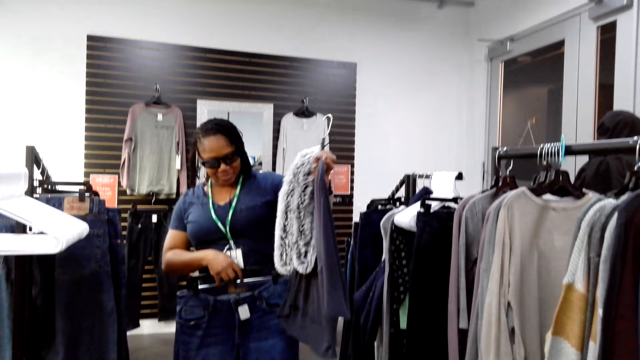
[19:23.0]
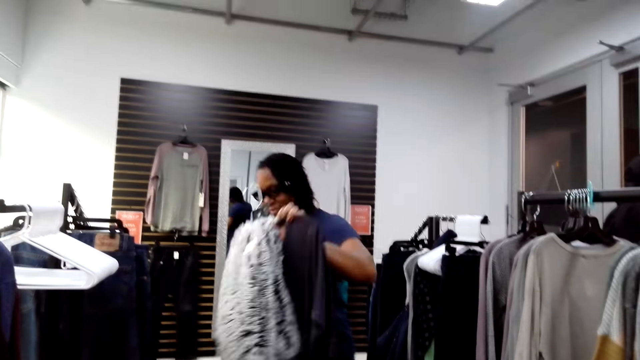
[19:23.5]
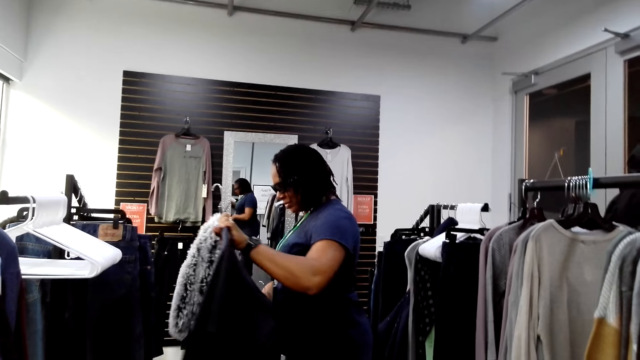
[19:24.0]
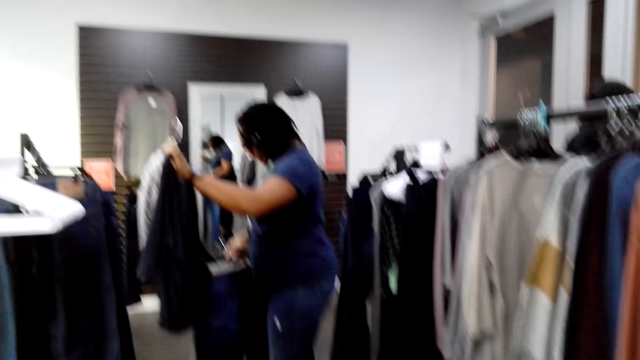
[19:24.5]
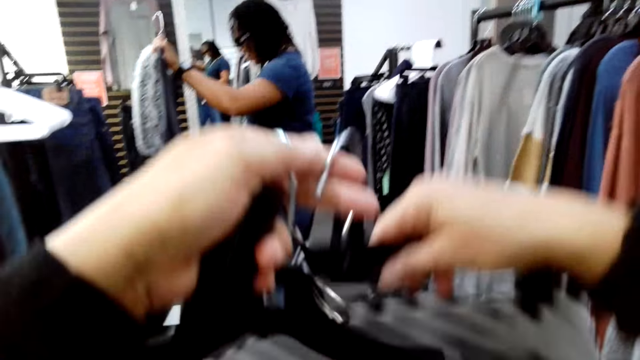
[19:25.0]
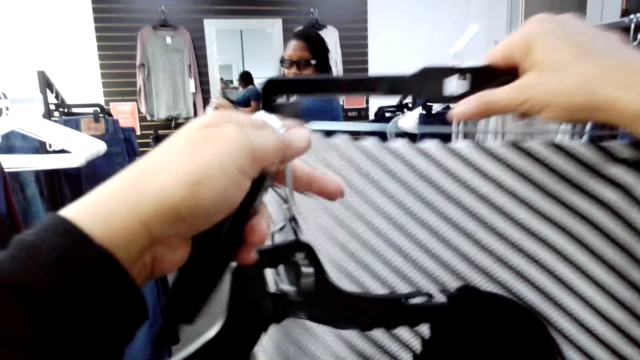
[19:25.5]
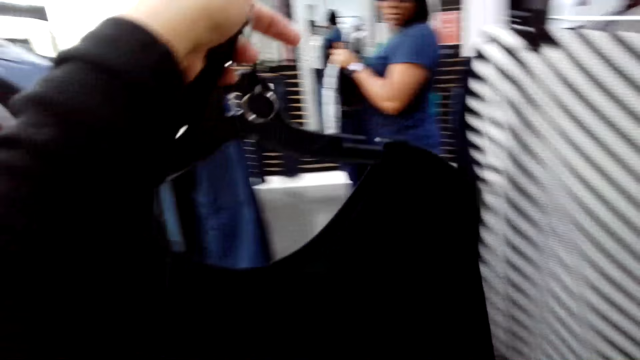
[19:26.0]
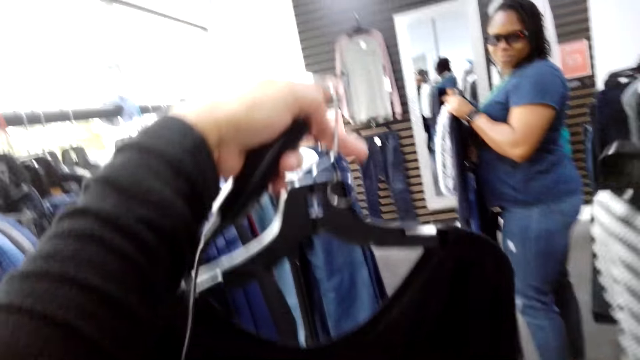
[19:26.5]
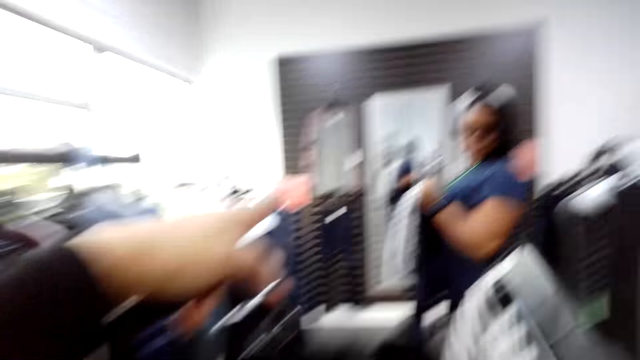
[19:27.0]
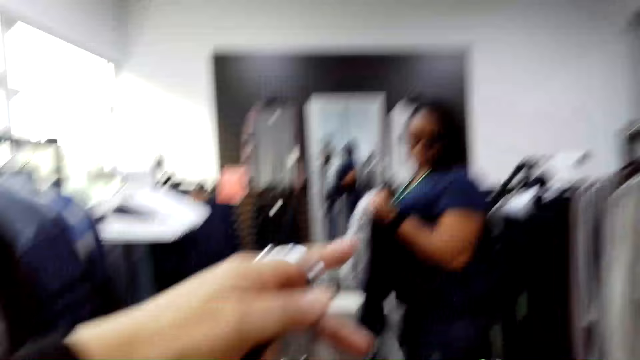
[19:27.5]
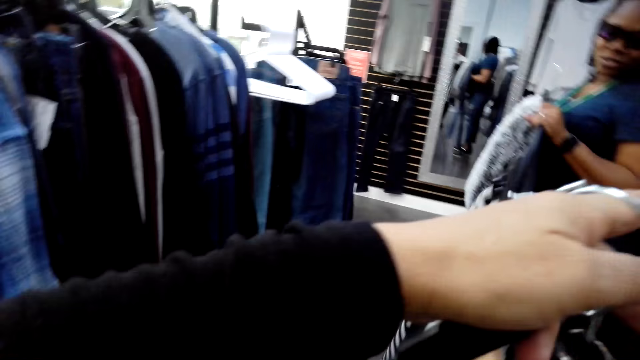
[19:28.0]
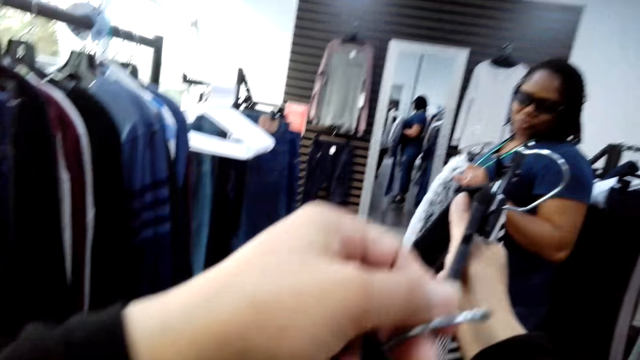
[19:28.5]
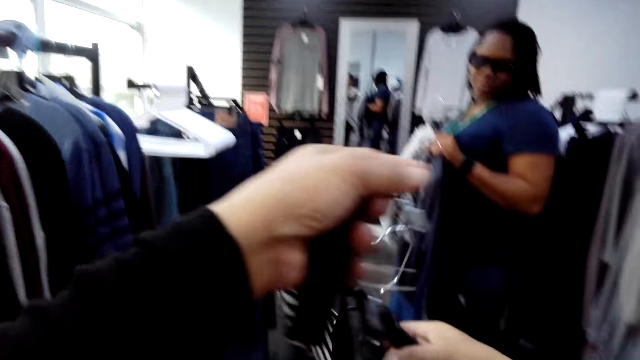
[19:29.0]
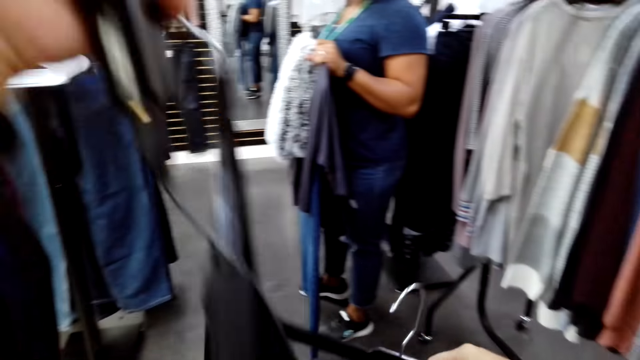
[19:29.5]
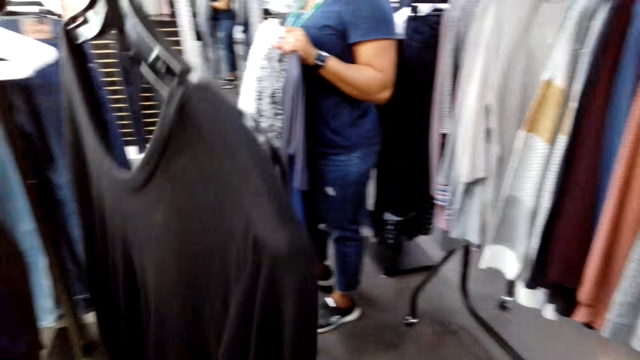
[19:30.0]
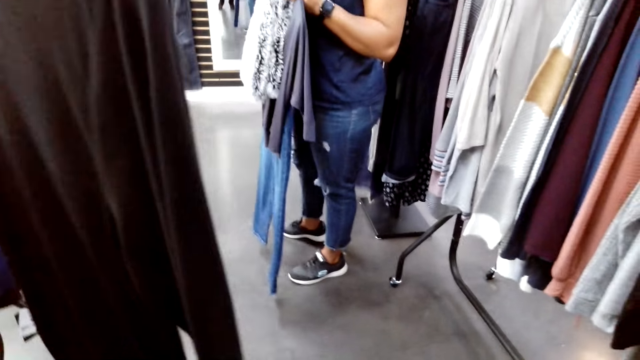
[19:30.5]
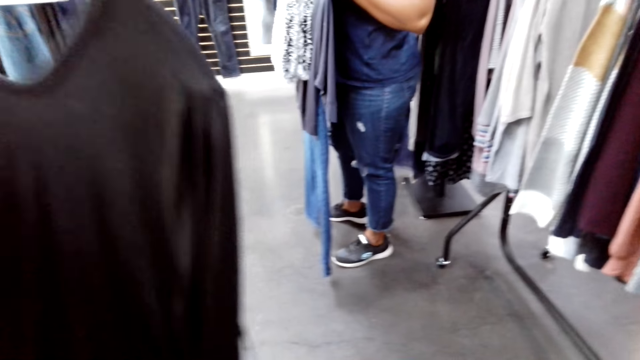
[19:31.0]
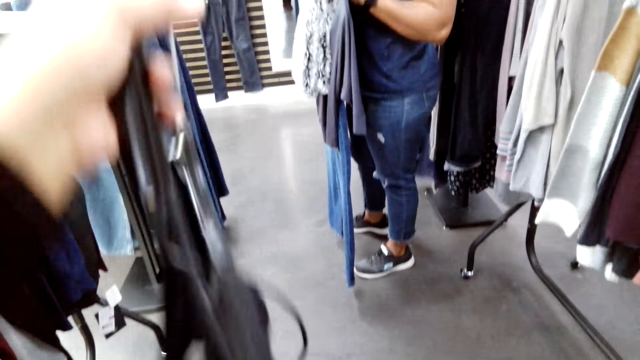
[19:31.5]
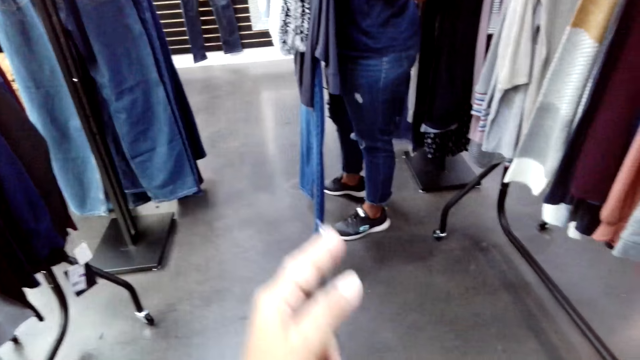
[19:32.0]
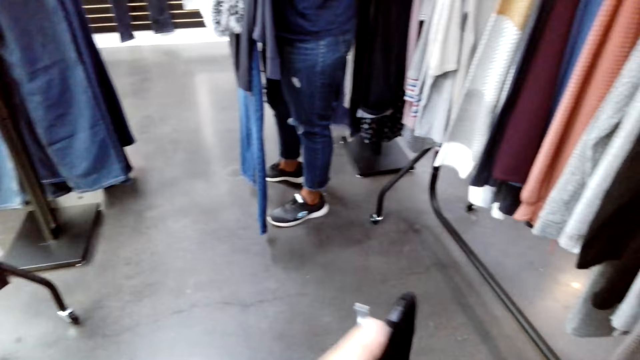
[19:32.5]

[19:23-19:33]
The camera wearer holds clothes with hands, lifts the clothes up, and looks at the clothes.

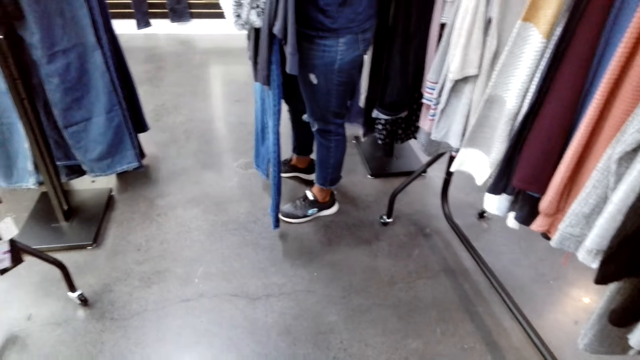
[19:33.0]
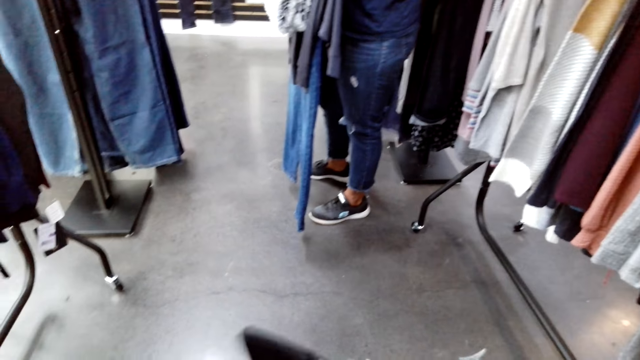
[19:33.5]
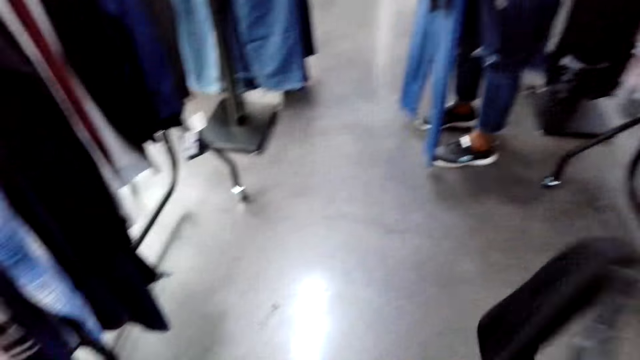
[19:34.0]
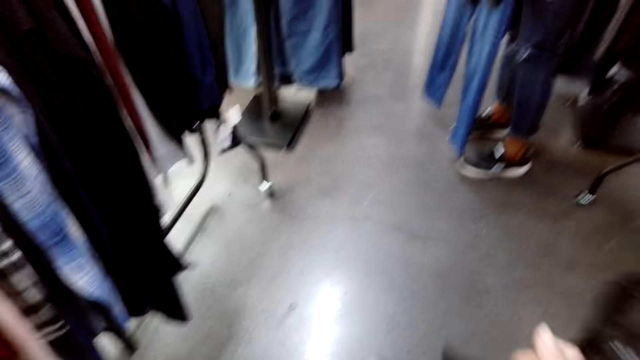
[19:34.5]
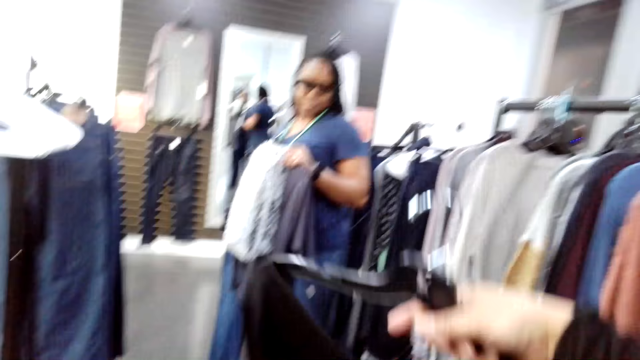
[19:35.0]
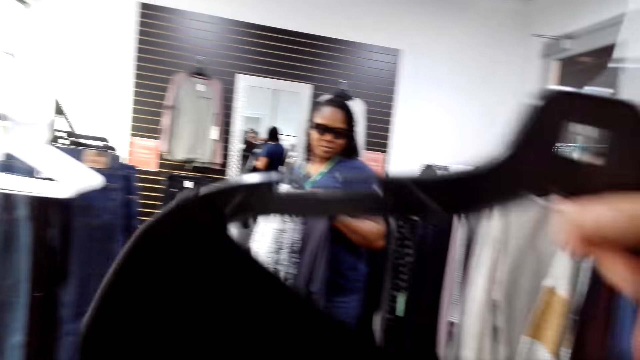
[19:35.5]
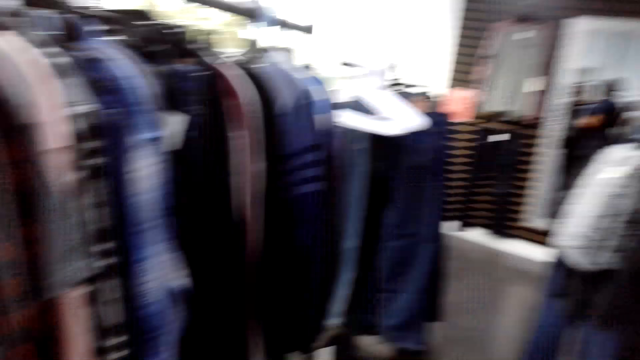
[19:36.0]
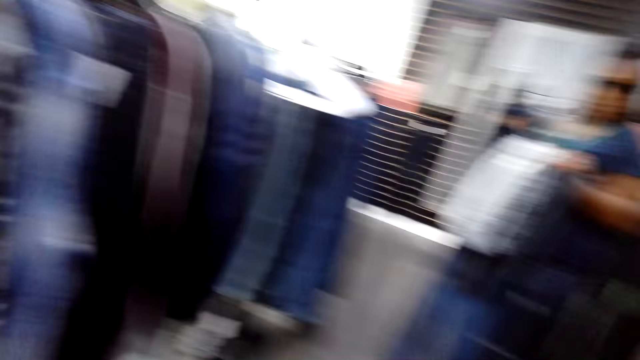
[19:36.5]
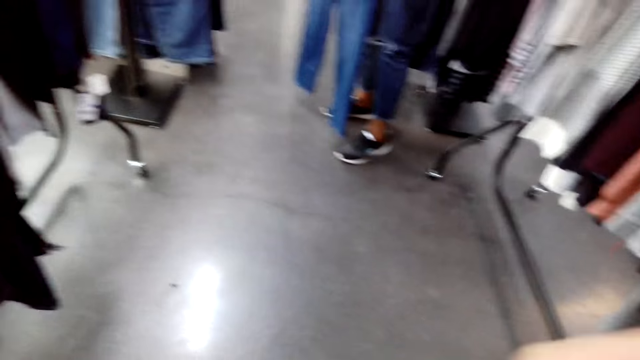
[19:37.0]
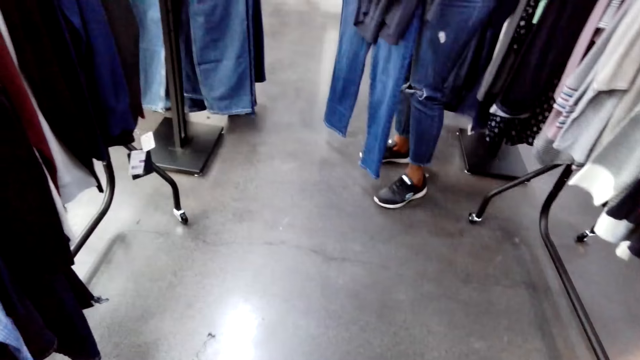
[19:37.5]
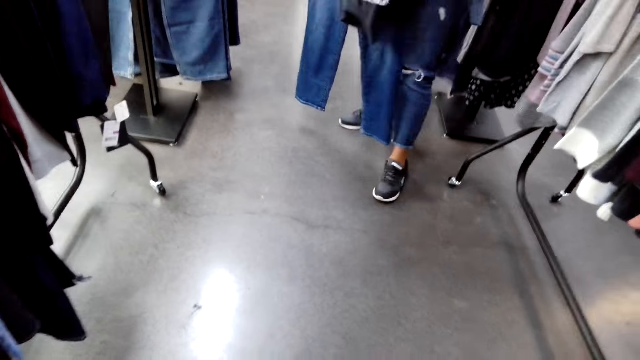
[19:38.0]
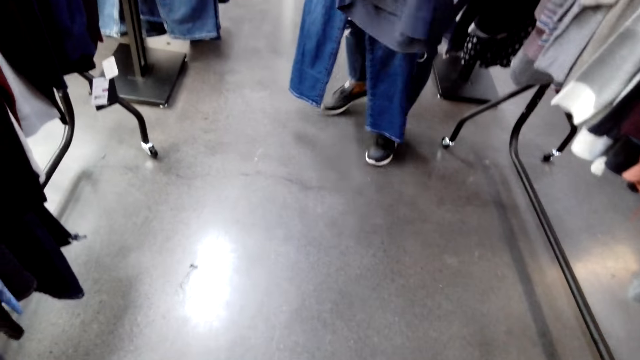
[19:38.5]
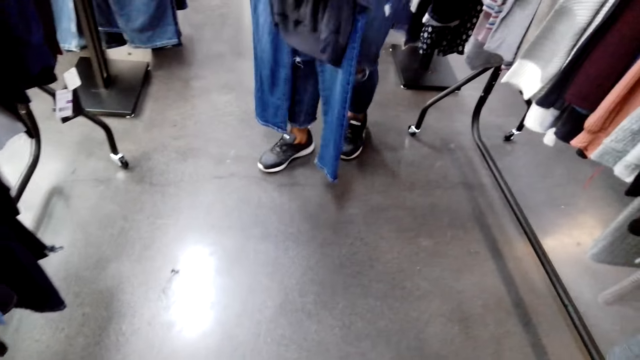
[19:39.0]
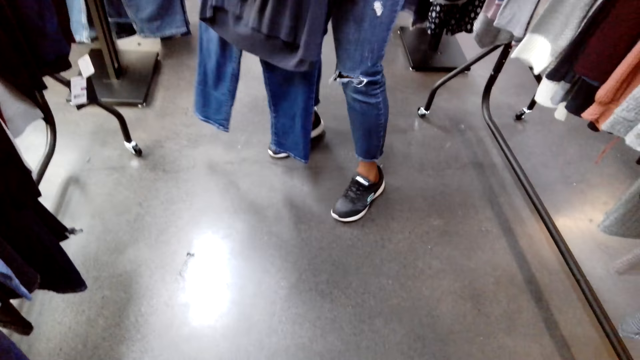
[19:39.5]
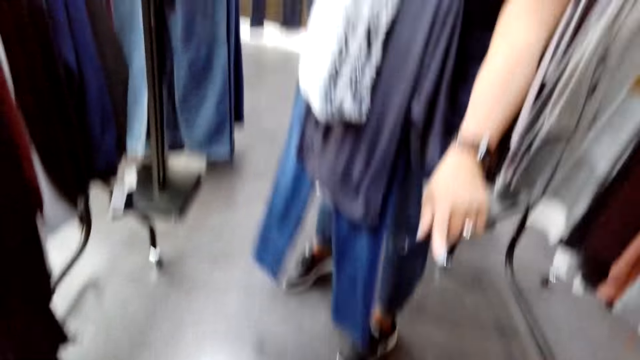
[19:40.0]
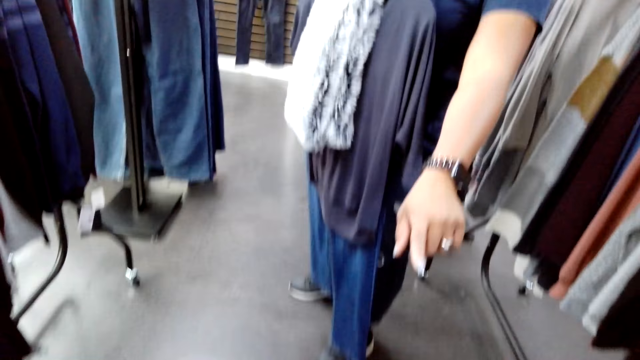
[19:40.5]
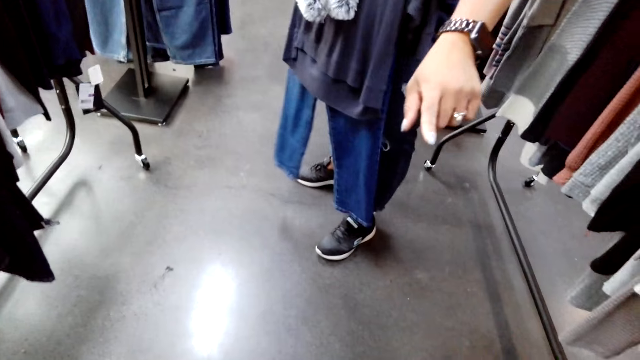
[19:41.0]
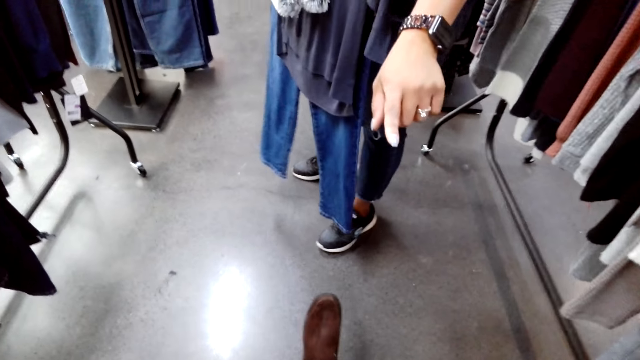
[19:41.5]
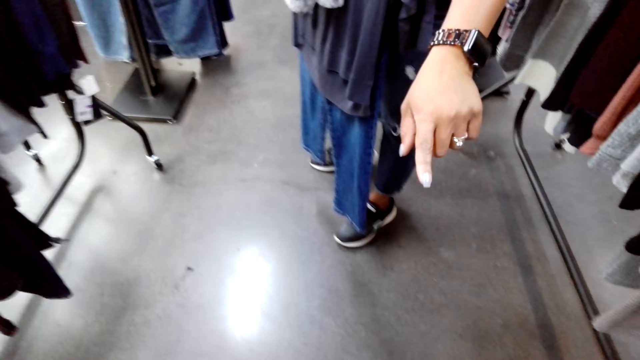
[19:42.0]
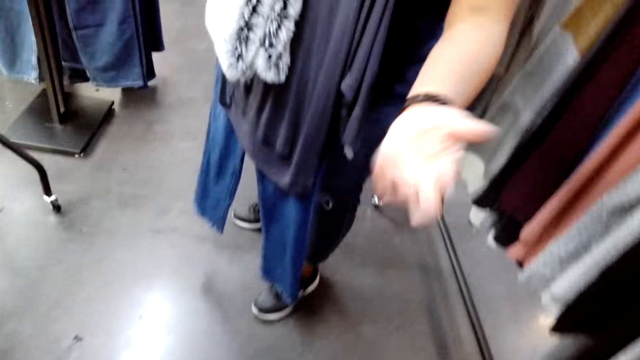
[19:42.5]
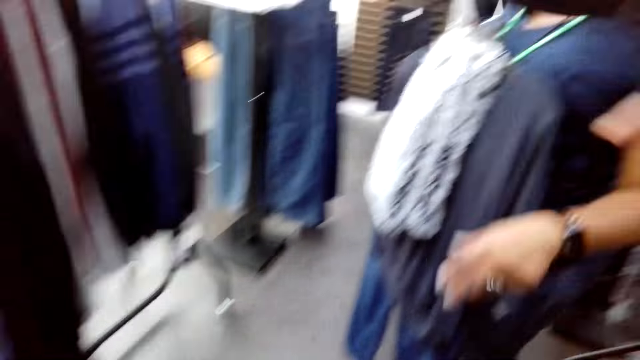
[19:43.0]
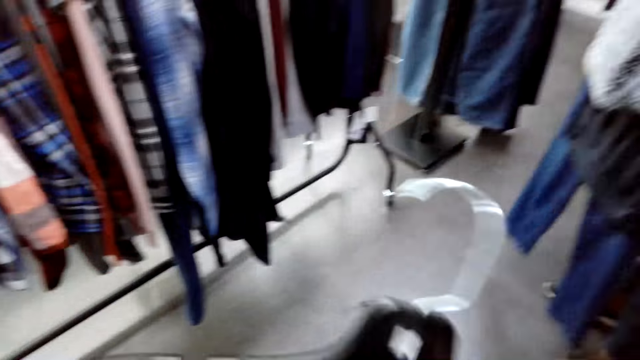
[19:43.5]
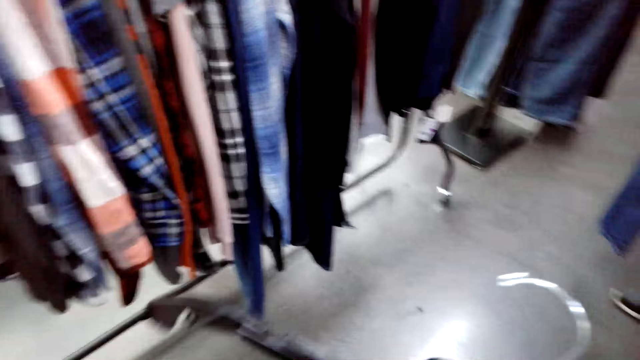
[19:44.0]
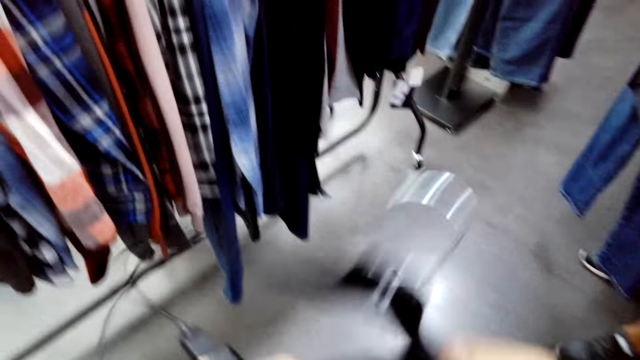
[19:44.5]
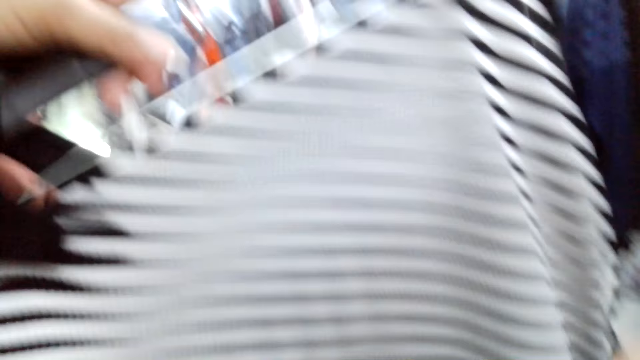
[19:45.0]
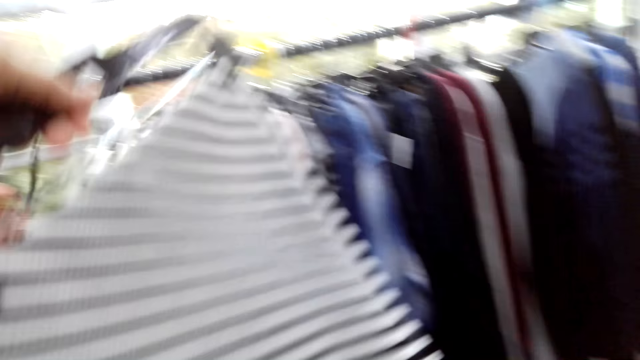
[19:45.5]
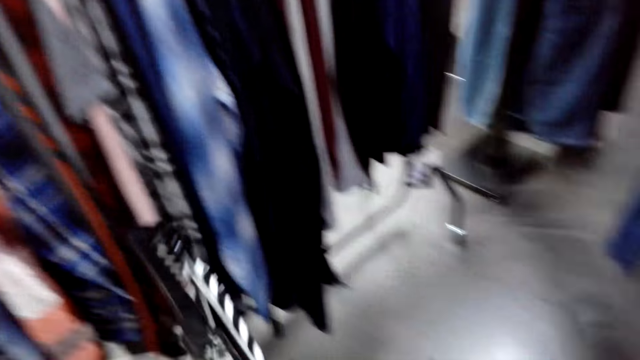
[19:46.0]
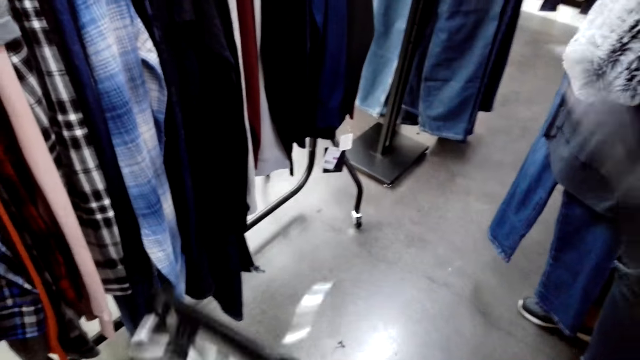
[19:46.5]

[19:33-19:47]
The camera wearer moves clothes with a hand. A woman points a finger on the ground. The camera wearer moves a leg. The woman moves a hand. The camera wearer lifts clothes up. They hold a skirt.
